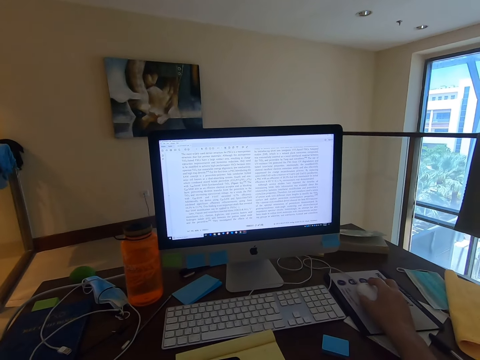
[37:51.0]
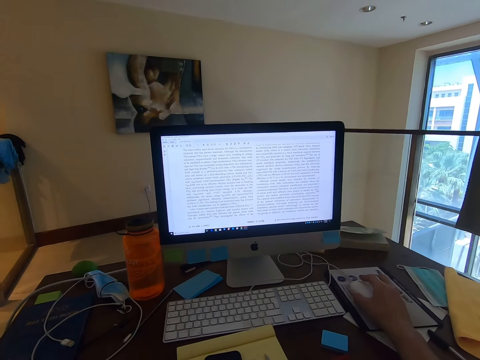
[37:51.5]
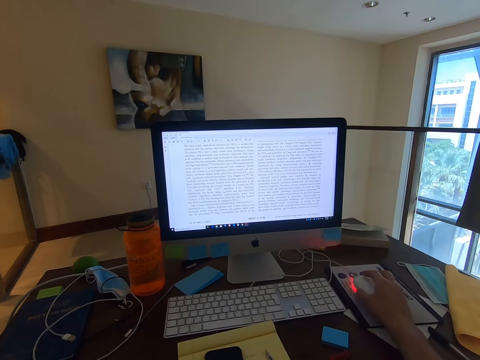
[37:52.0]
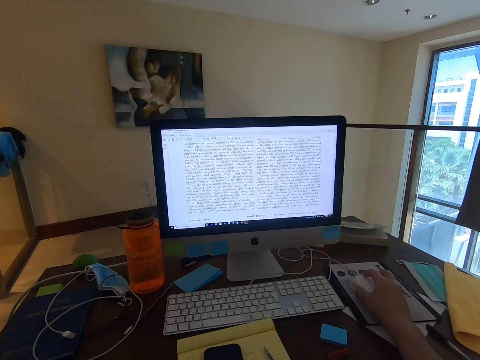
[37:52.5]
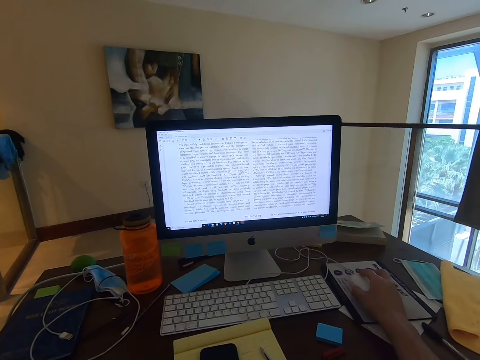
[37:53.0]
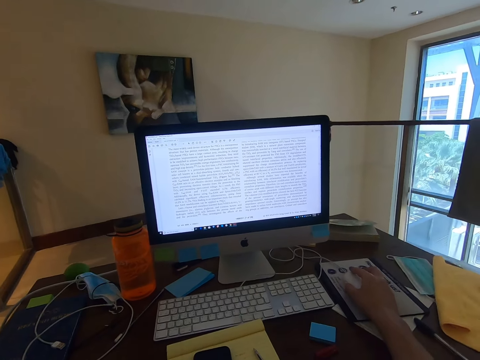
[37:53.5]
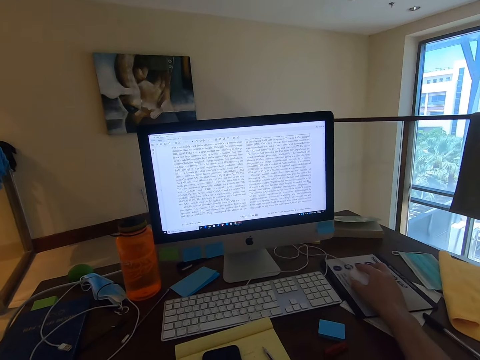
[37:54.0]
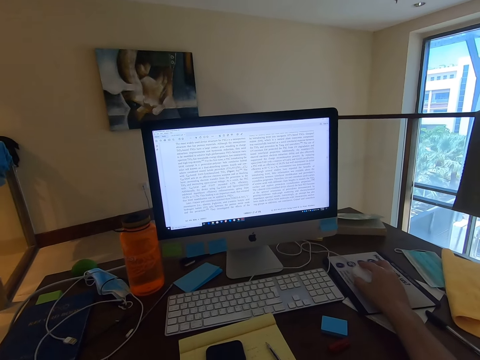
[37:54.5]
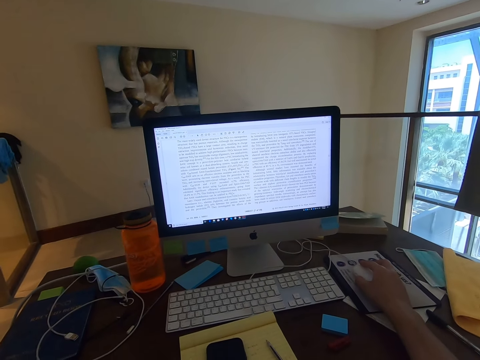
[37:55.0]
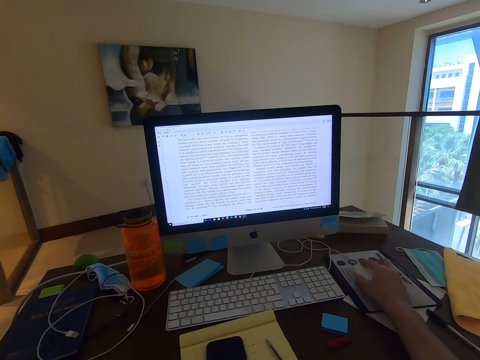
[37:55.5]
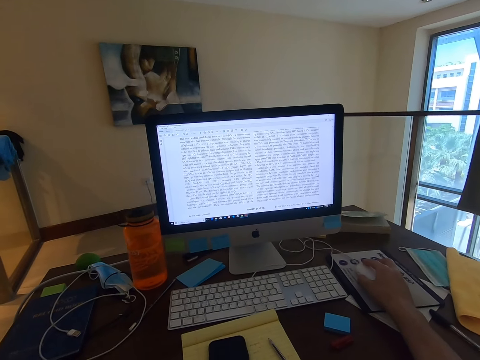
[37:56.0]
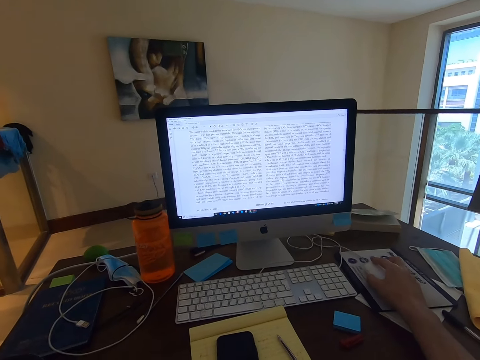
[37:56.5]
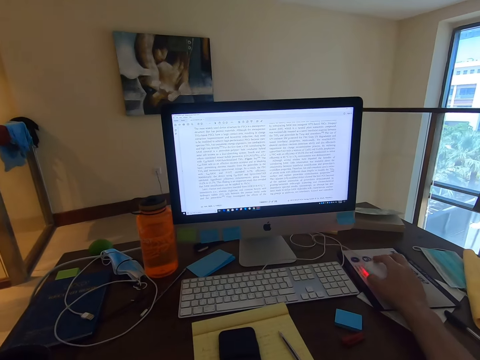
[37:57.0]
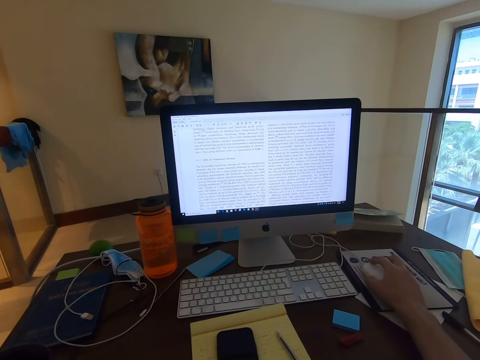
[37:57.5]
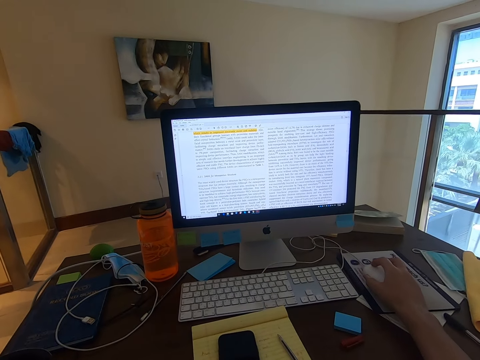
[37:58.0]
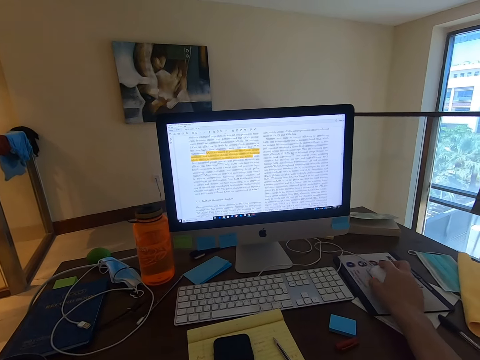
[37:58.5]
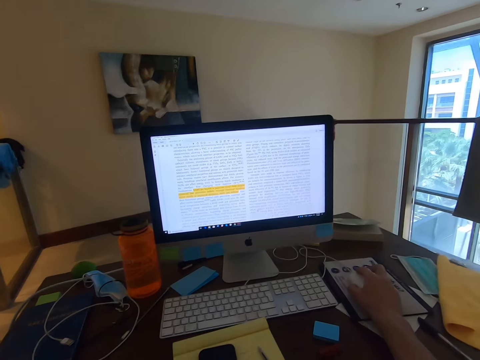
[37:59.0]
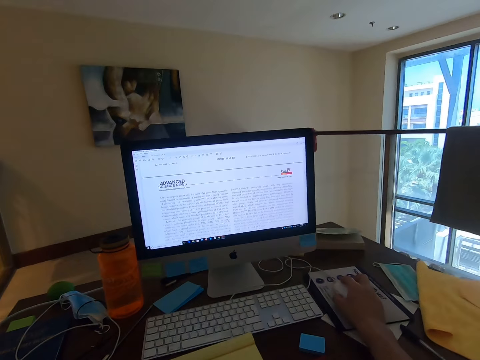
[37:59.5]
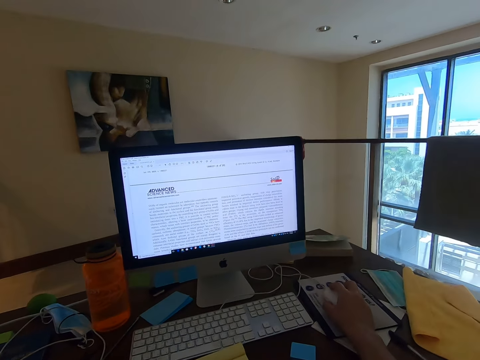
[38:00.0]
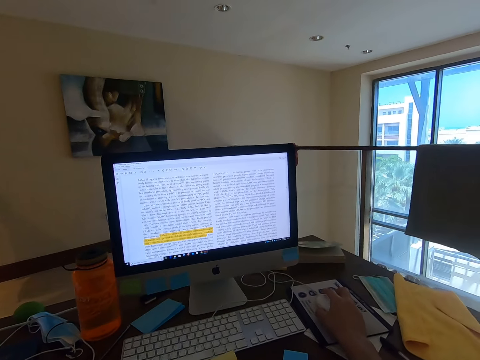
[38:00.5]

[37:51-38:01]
The camera wearer scrolls on the document with the mouse wheel.

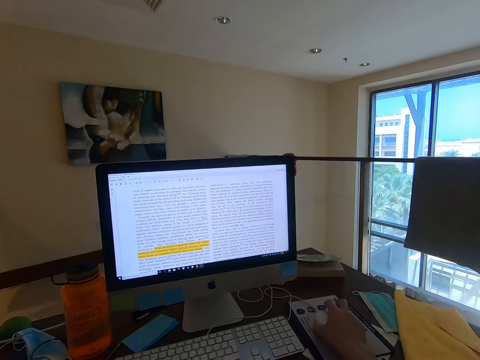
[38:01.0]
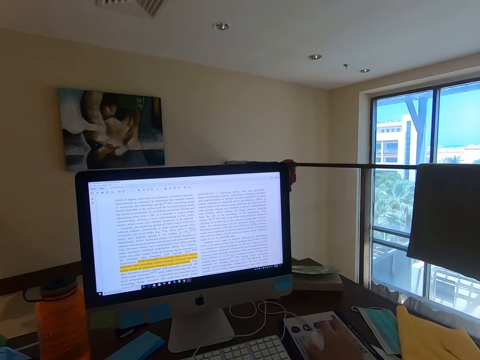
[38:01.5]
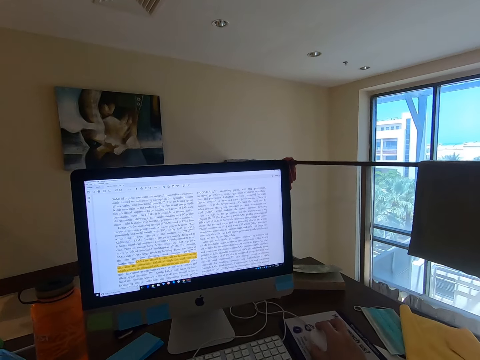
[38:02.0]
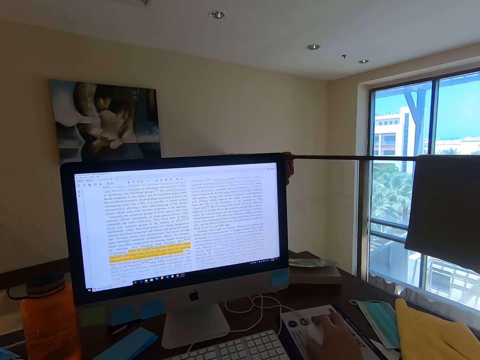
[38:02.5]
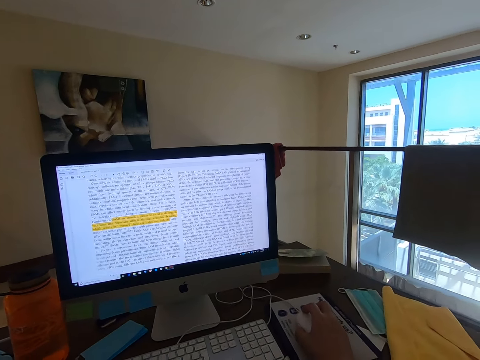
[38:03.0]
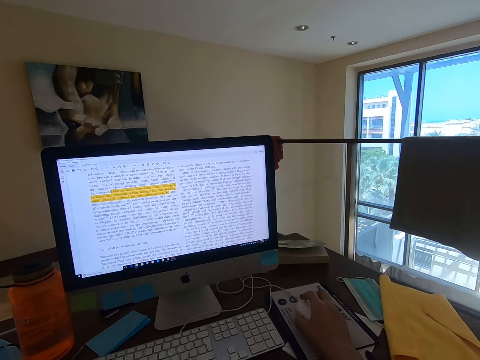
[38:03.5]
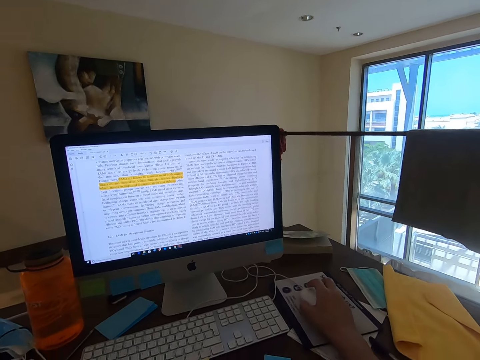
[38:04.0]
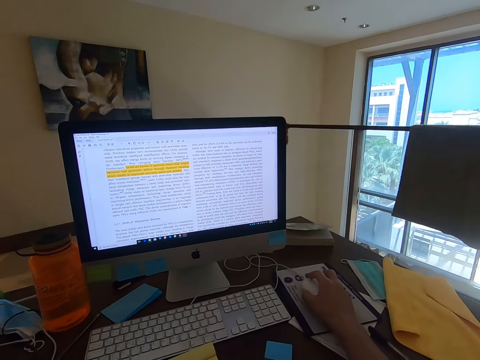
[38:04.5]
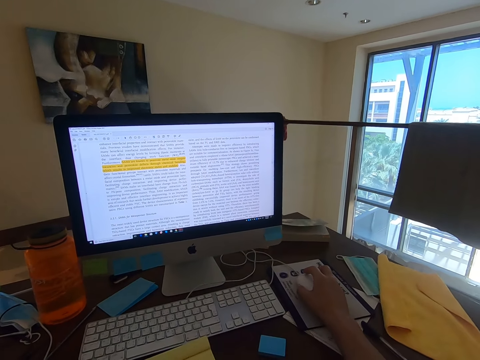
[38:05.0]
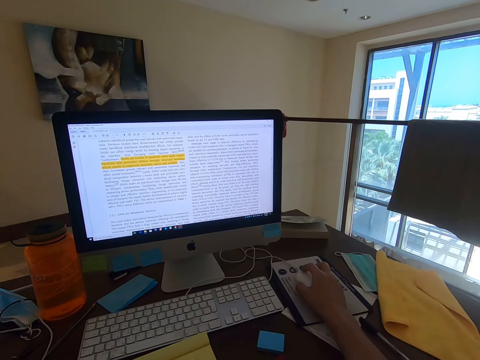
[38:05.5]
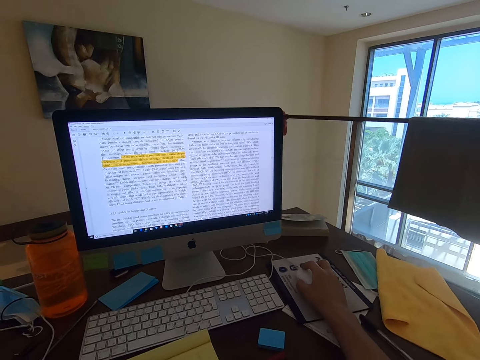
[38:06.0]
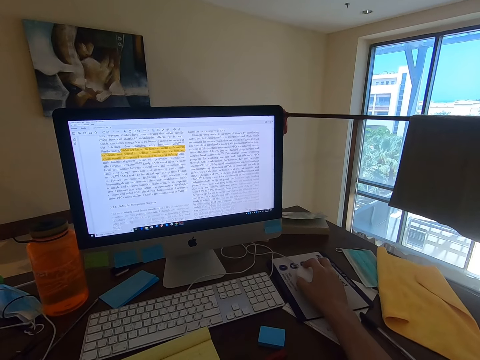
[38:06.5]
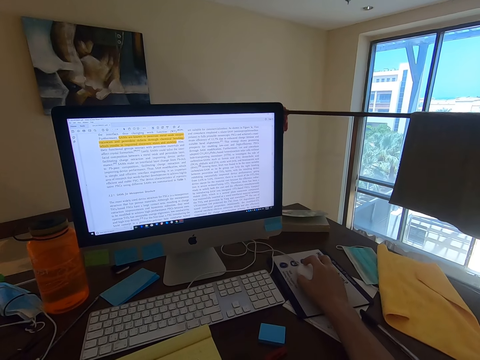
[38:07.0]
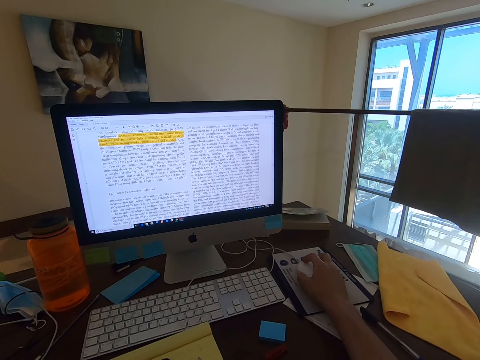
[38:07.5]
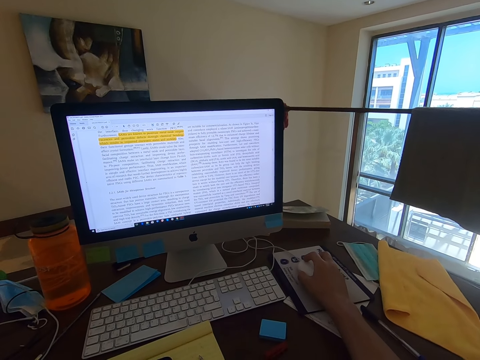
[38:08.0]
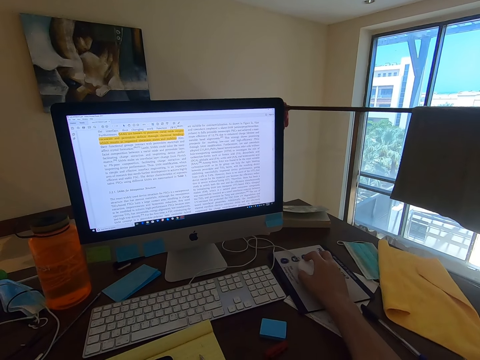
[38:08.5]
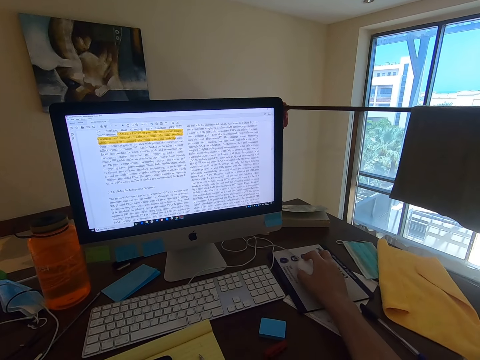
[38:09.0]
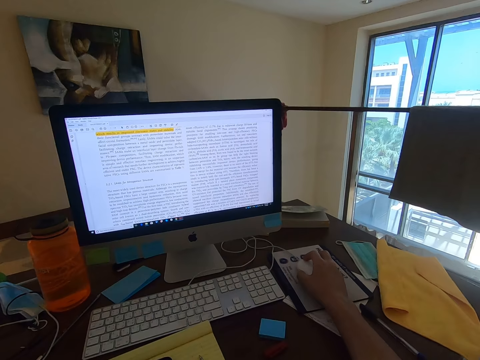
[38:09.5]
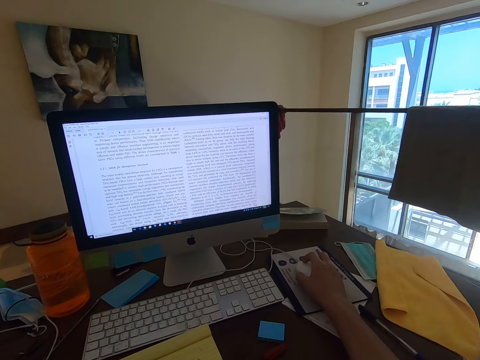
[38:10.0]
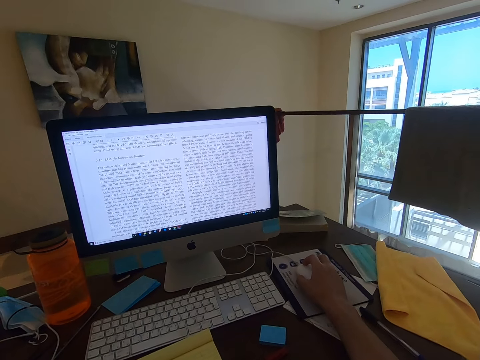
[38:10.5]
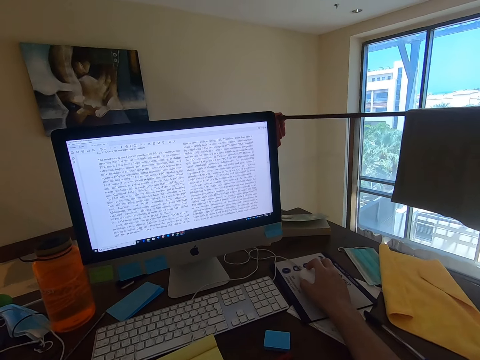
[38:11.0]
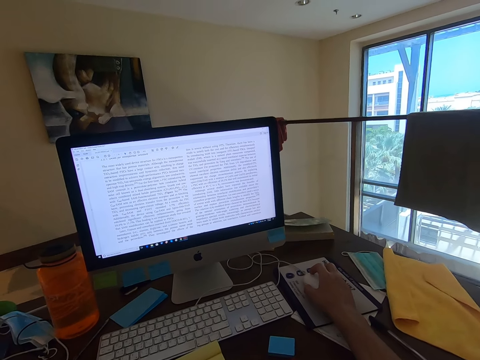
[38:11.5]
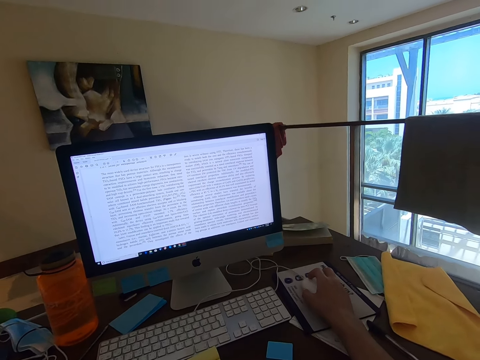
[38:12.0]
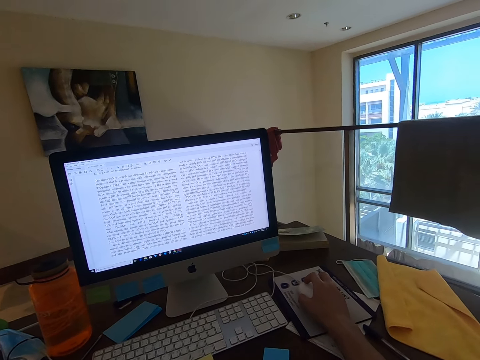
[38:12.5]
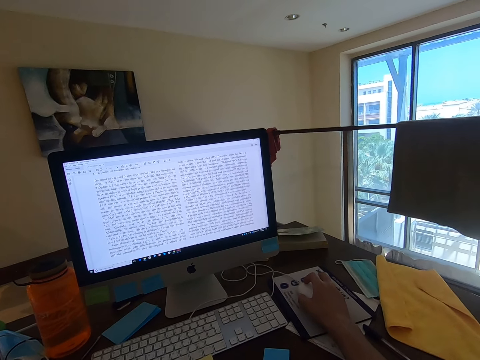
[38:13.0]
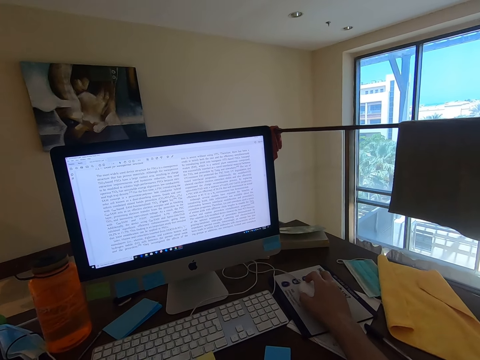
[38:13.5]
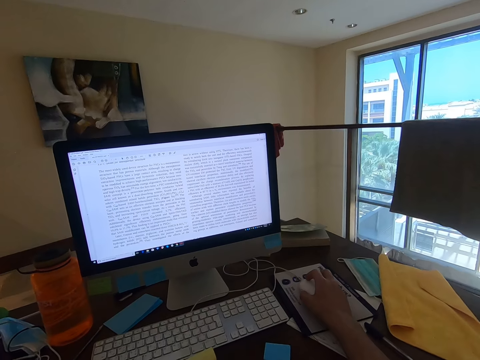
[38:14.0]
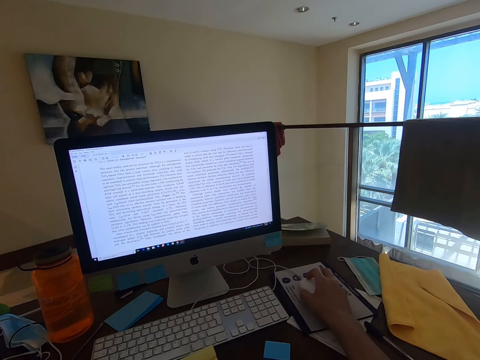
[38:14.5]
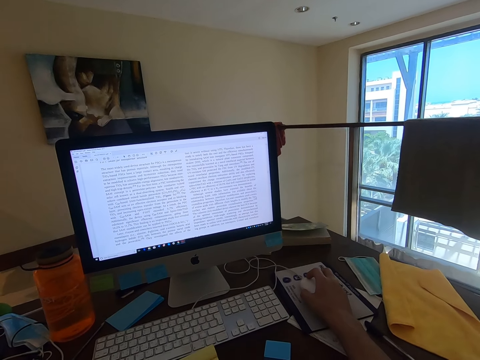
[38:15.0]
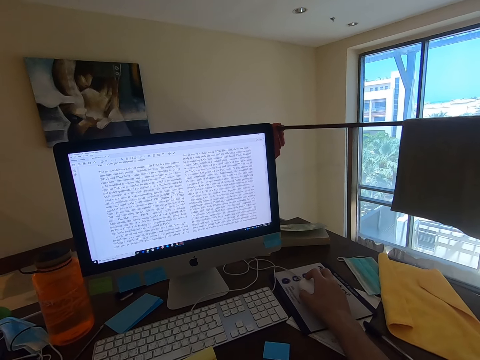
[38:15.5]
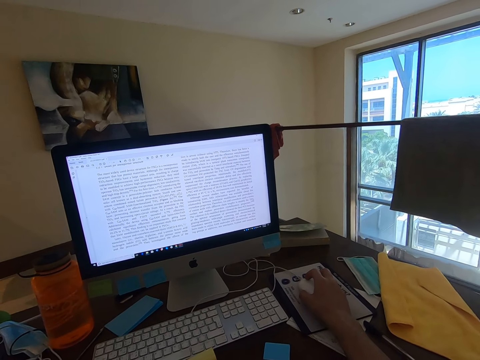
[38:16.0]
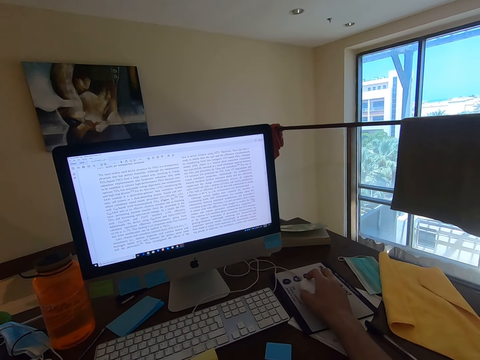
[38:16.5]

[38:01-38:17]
The camera wearer reads an article in the computer. They scroll the article in the computer. They read the article in the computer. They scroll the article in the computer. They read the article in the computer.
